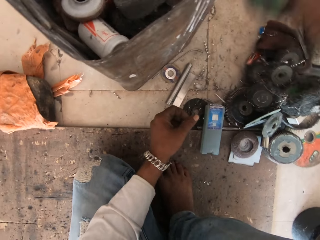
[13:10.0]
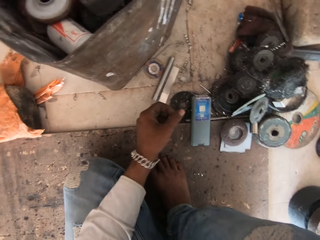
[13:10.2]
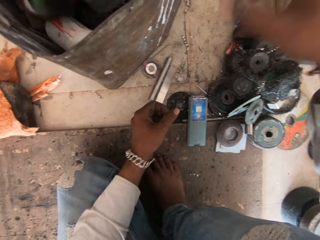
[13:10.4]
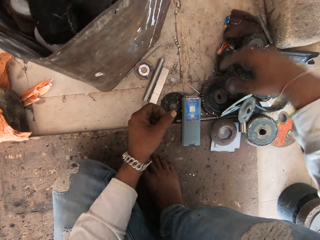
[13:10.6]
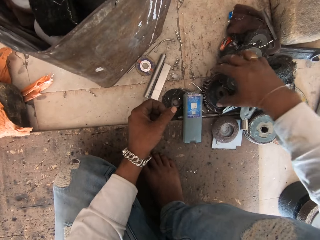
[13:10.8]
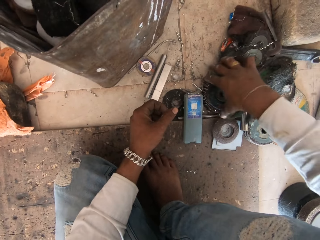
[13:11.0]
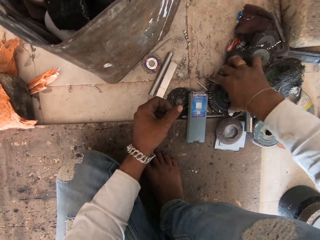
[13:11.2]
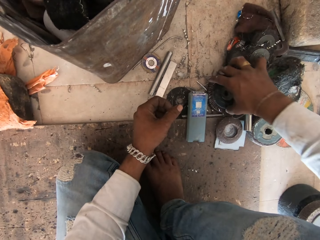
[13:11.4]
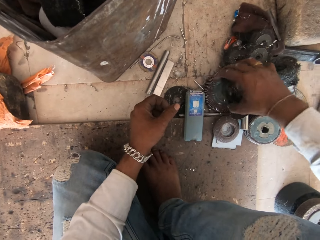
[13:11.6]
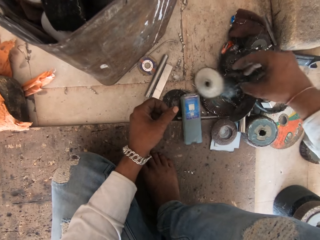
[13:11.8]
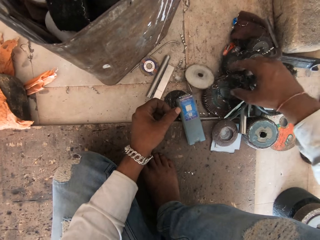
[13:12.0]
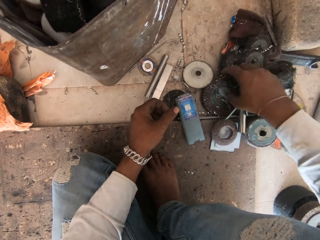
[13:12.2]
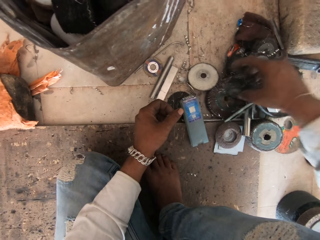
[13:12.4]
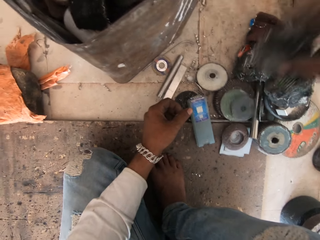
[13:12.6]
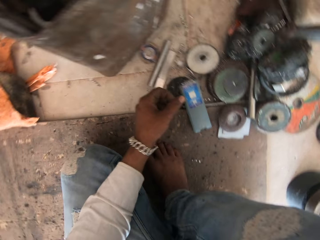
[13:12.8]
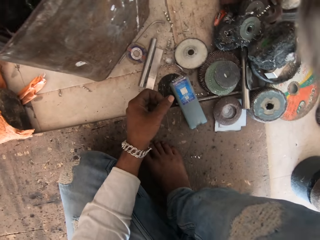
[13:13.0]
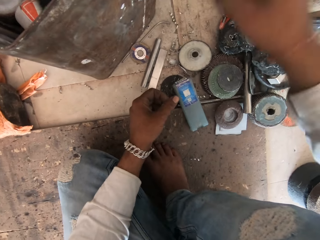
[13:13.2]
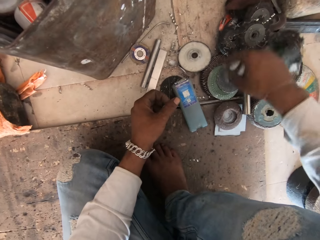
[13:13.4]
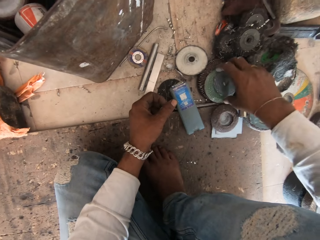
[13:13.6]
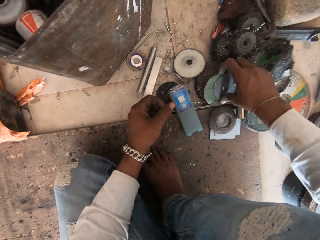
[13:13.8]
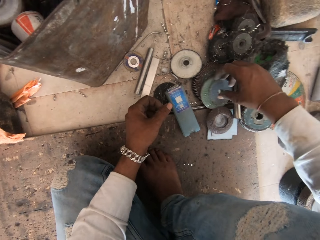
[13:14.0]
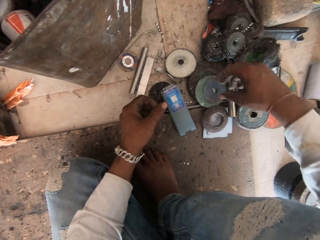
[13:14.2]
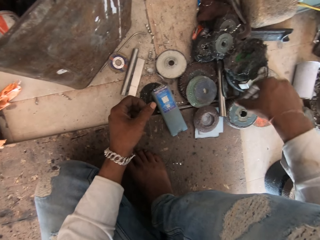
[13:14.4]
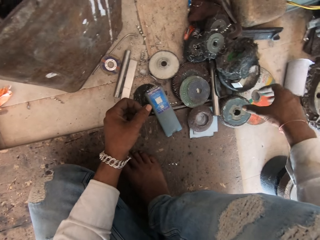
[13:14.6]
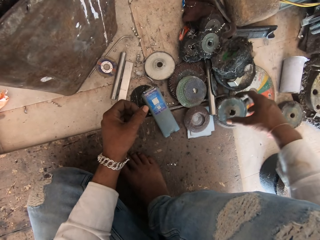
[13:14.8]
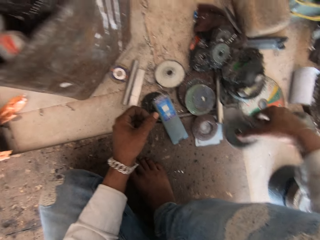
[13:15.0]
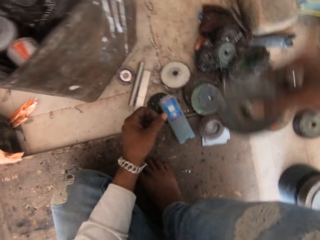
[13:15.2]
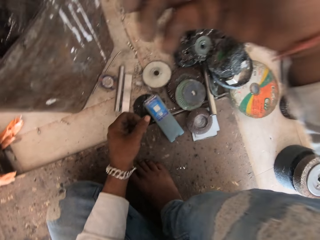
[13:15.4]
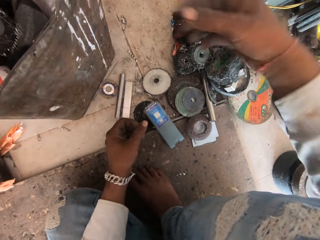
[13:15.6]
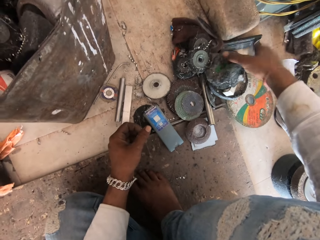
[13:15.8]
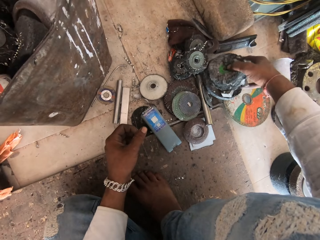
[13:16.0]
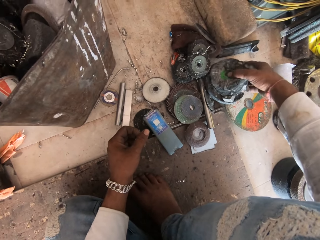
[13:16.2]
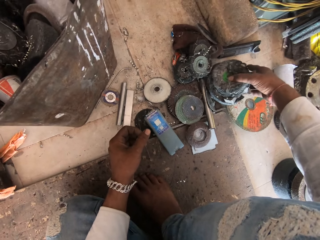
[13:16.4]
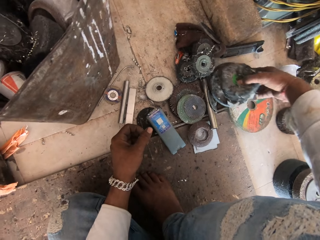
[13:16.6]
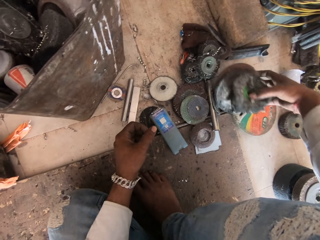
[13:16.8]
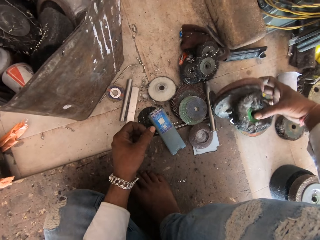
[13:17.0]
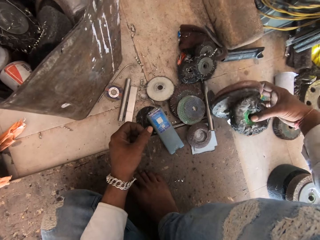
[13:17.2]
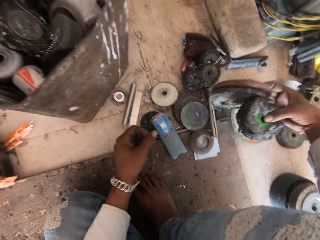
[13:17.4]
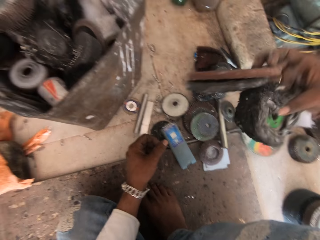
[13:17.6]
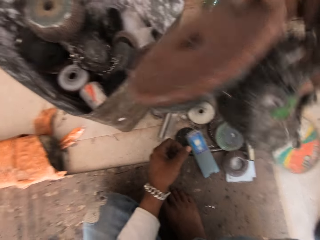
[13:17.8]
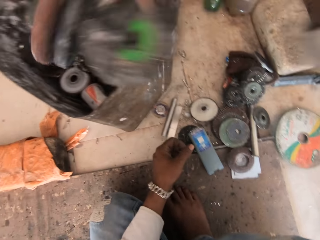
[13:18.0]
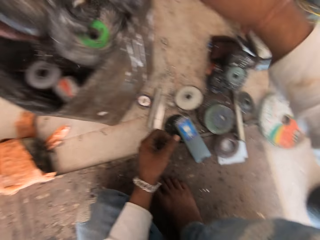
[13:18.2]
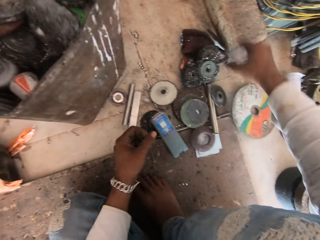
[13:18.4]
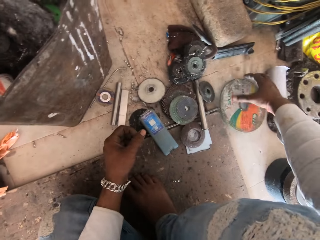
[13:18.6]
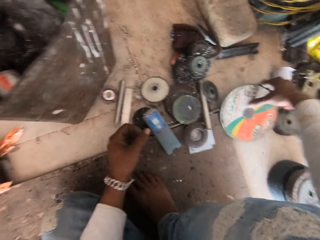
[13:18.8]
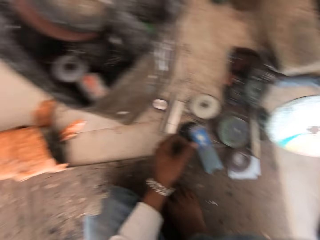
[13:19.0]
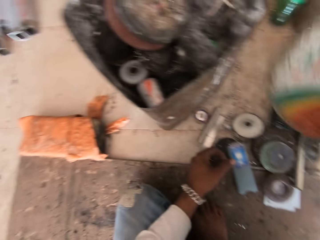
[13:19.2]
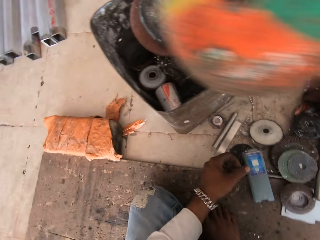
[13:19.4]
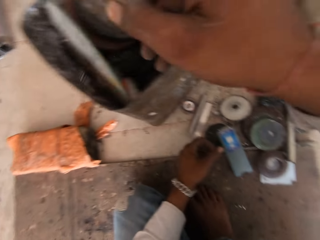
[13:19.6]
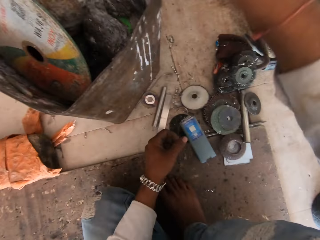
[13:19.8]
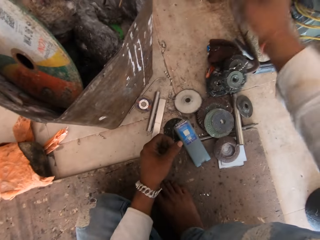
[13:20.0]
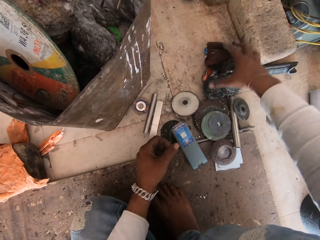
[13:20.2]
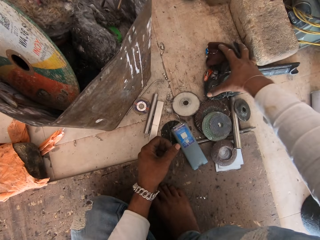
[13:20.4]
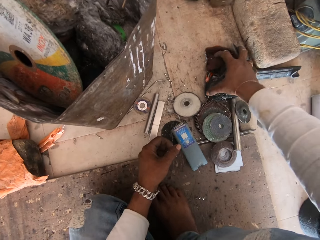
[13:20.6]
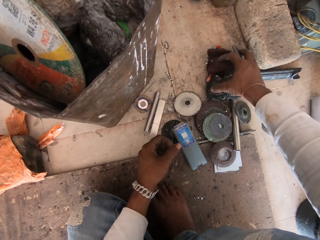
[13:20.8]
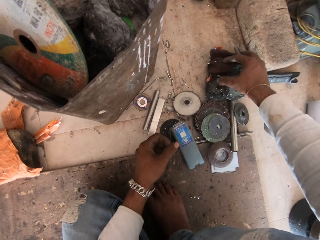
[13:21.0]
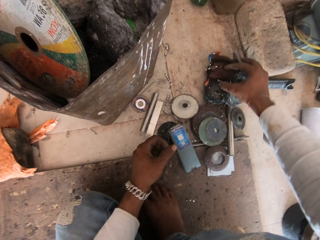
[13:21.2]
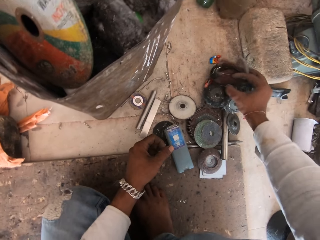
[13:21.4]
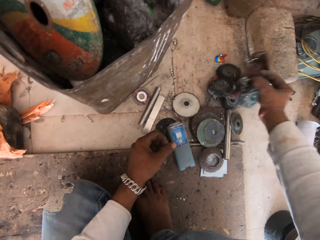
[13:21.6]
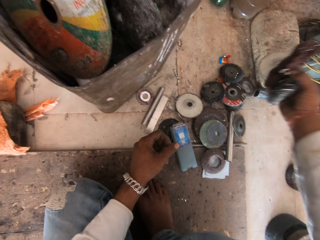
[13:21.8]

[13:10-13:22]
The camera wearer picks a grinding disc from the ground. They pick a grinding disc from the ground repeatedly. They put the grinding disc in the box. They put the grinding disc in the box again.

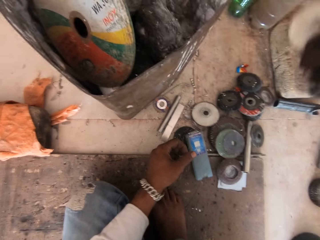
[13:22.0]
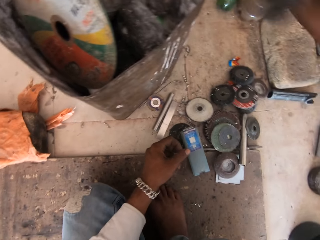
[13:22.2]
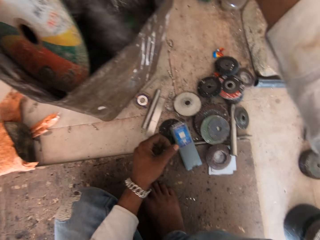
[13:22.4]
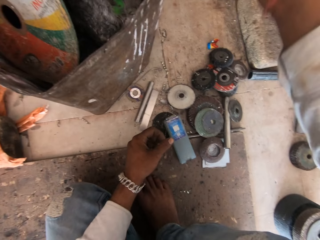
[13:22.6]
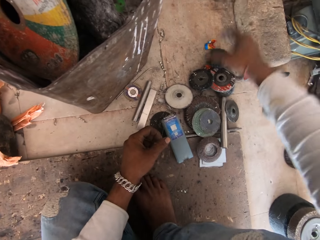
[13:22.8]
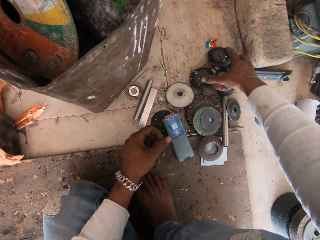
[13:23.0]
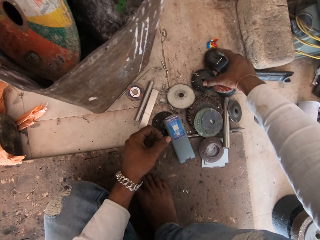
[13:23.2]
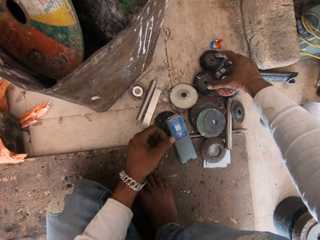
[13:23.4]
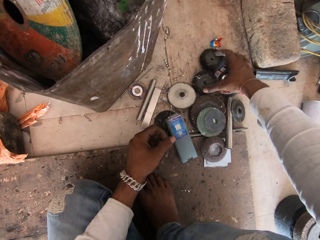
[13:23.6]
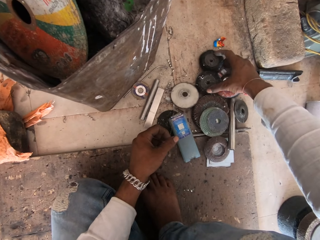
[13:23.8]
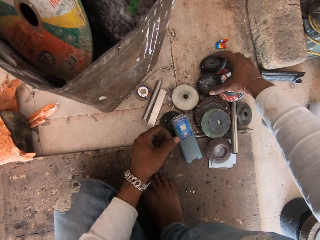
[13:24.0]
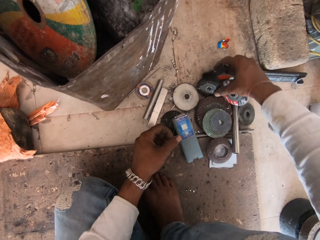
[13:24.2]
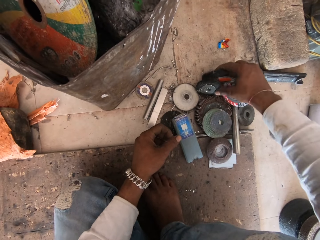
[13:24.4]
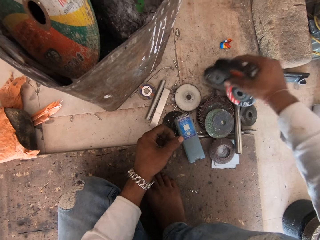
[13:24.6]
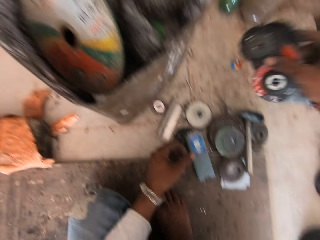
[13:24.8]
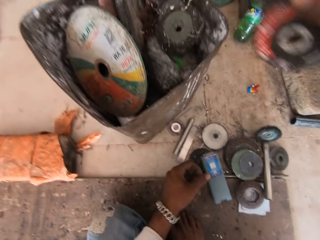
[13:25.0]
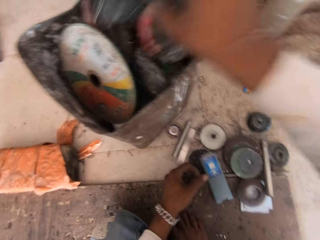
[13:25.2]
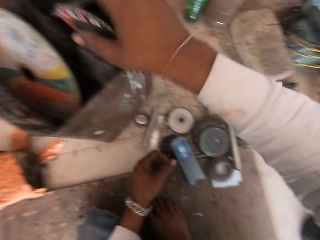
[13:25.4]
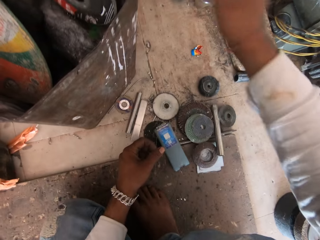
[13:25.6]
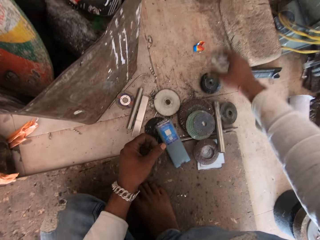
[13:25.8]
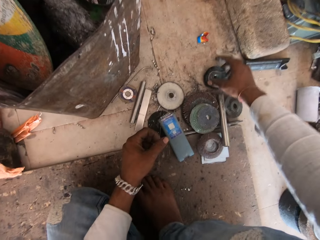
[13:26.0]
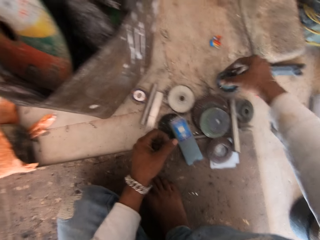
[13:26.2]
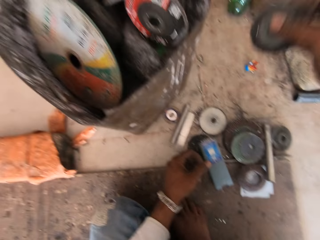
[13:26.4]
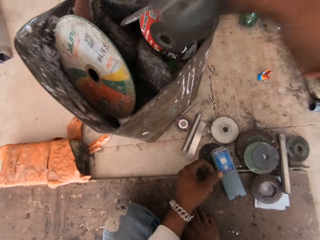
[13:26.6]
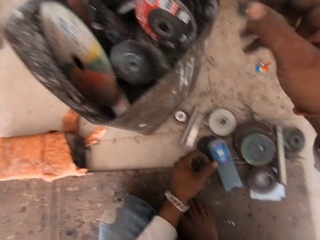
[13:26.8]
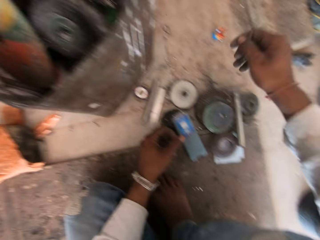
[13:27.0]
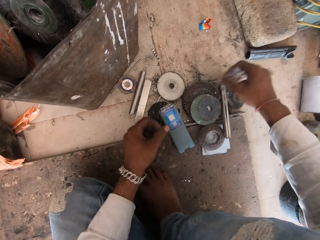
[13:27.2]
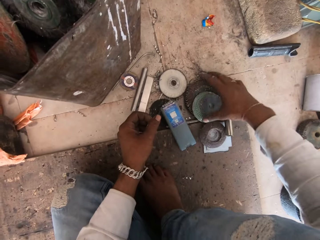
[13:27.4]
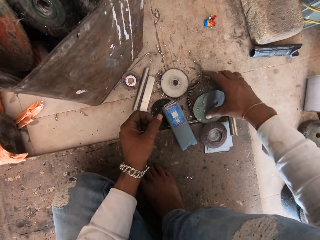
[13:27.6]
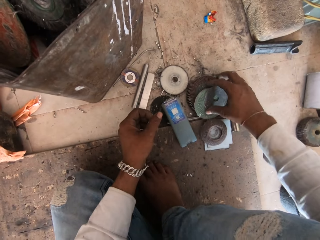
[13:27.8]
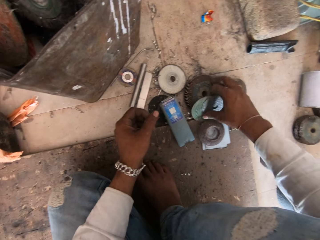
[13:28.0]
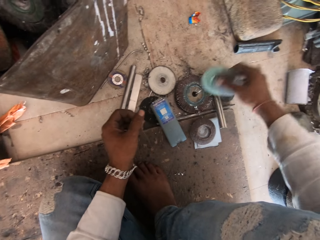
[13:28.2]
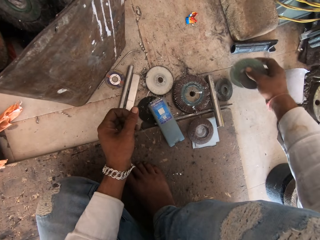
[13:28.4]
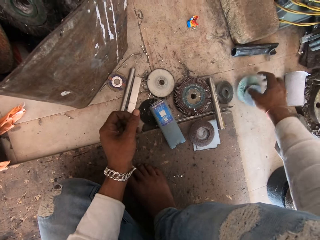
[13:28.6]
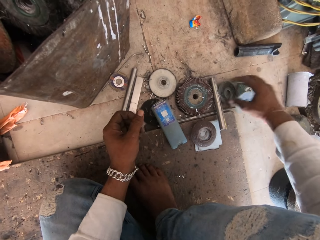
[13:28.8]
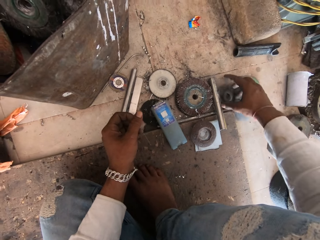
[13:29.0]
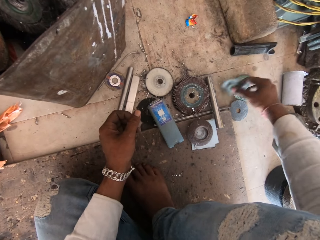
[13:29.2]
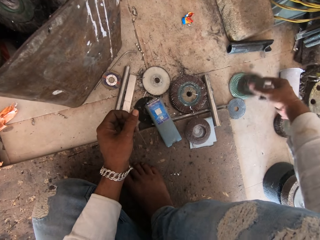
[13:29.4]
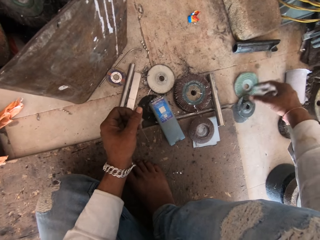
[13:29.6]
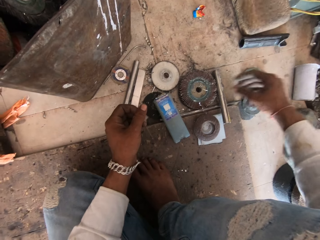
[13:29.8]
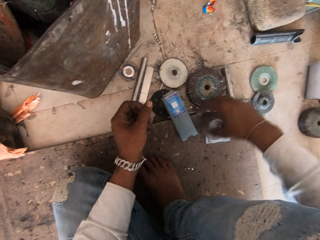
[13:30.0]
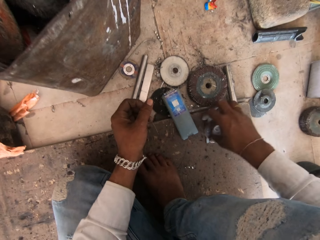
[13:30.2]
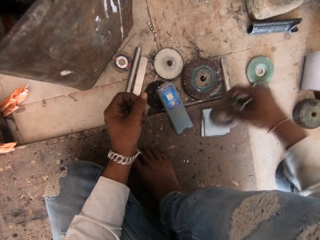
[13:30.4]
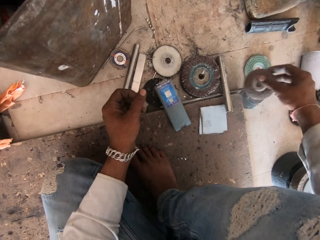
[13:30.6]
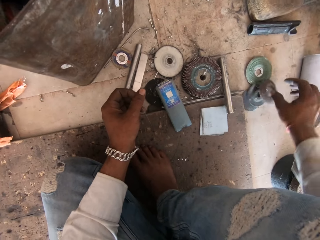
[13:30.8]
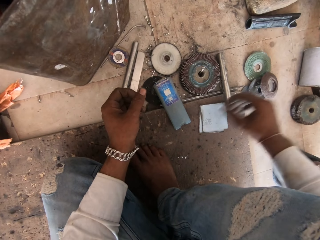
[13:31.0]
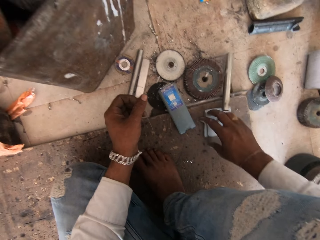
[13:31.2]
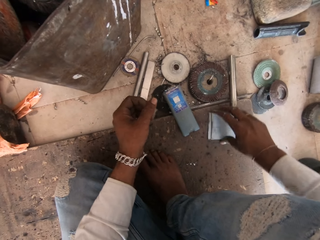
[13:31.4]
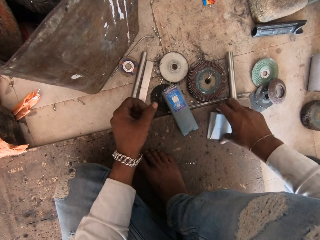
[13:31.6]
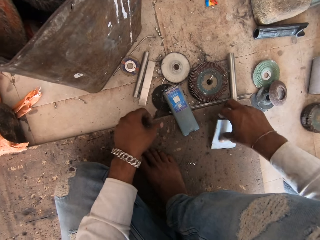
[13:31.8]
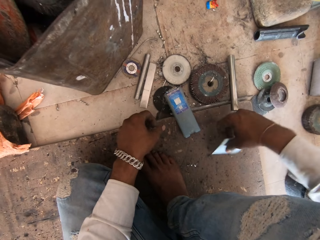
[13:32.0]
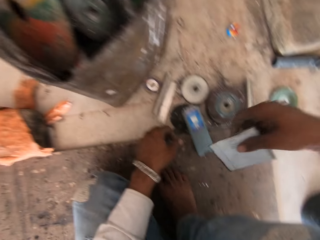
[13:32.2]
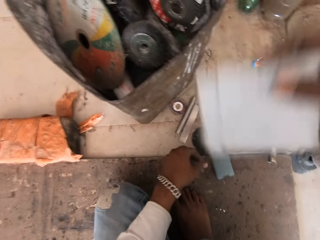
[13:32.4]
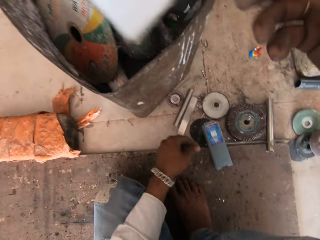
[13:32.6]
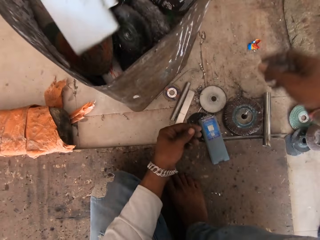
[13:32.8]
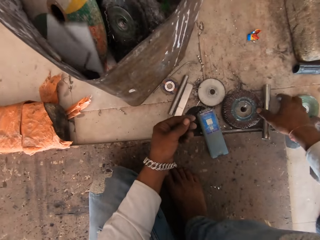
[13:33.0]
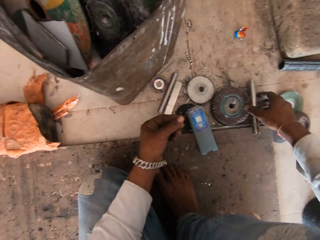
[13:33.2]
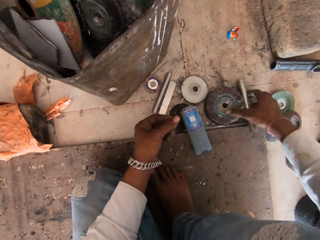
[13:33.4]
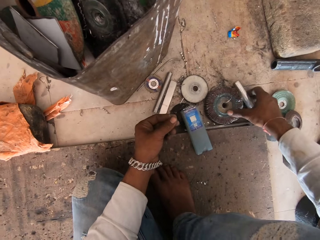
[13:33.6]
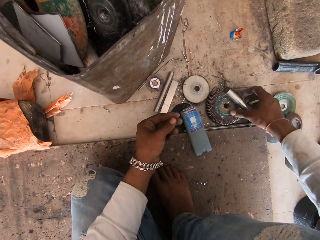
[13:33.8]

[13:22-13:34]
The camera wearer picks up grinding tools from the floor. He puts the grinding disc in the box. He picks up grinding discs and throws the grinding discs in the box. He lifts the grinding disc and throws the grinding disc in the box. He moves some tools on the floor with his right hand. He lifts grinding discs and throws the grinding discs on the floor. He throws grinding discs on the floor. He throws the grinding disc on the floor. He moves the tools from the floor to the bucket with his right hand. He throws a grinding tool in the box.
